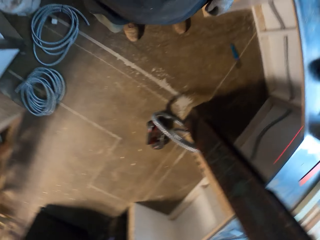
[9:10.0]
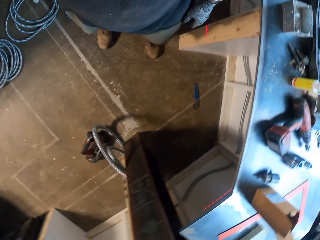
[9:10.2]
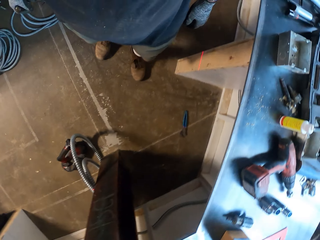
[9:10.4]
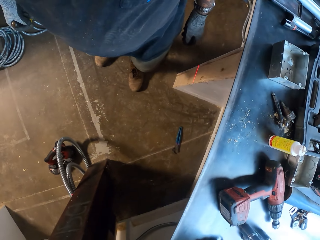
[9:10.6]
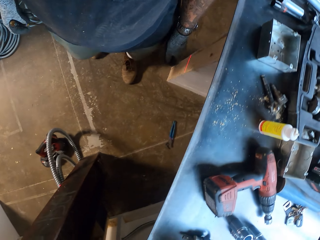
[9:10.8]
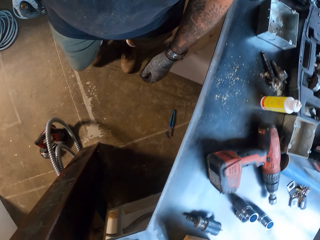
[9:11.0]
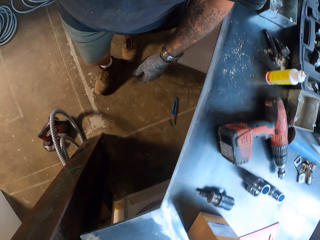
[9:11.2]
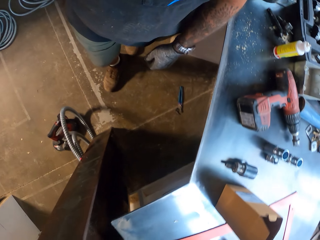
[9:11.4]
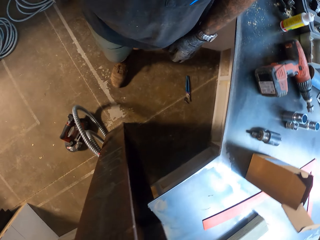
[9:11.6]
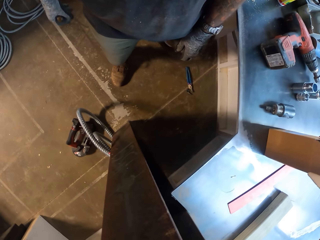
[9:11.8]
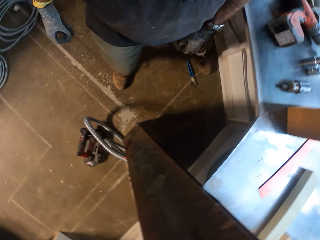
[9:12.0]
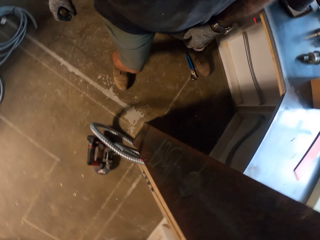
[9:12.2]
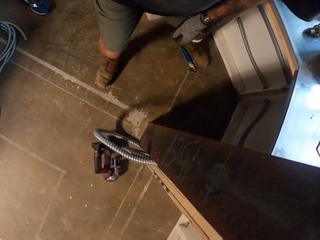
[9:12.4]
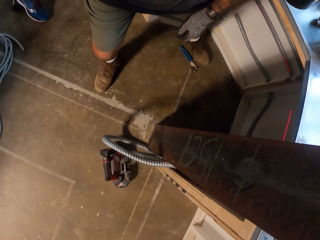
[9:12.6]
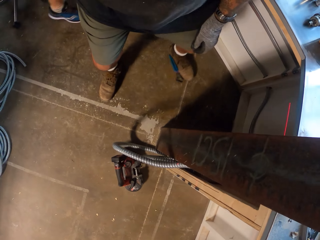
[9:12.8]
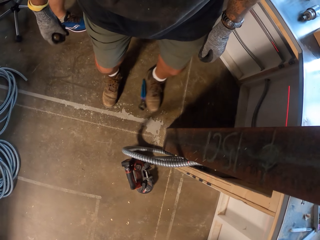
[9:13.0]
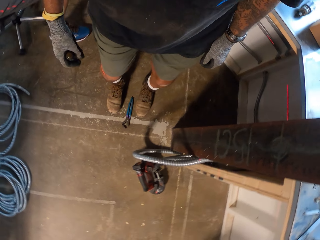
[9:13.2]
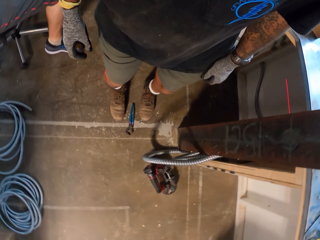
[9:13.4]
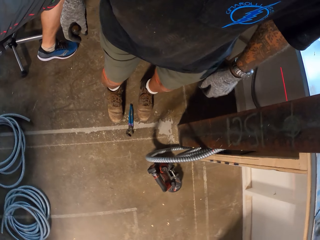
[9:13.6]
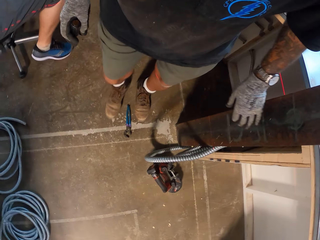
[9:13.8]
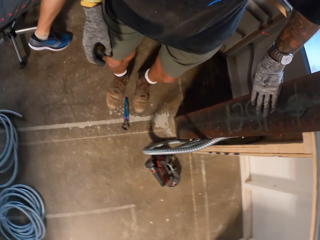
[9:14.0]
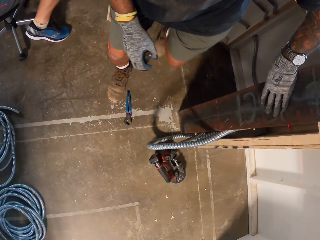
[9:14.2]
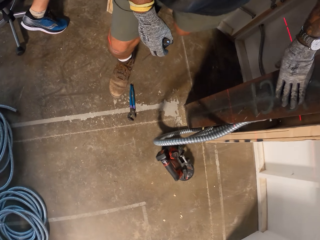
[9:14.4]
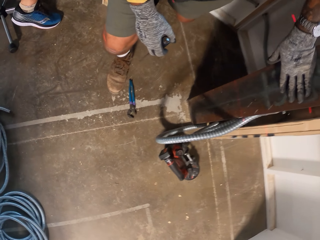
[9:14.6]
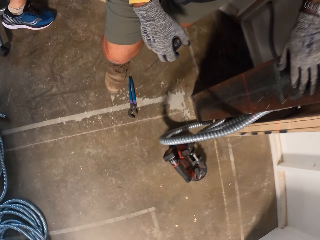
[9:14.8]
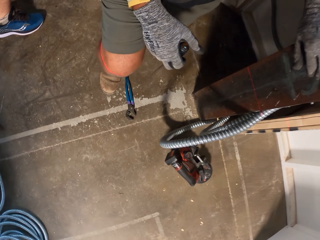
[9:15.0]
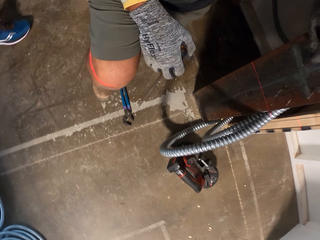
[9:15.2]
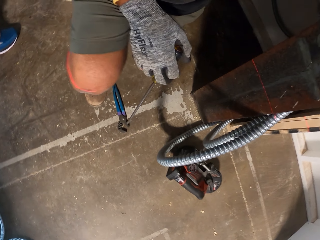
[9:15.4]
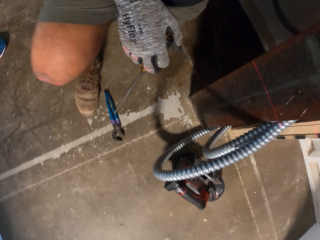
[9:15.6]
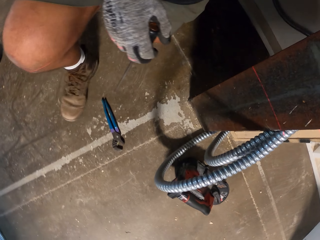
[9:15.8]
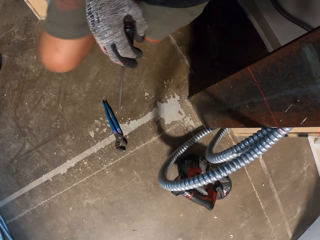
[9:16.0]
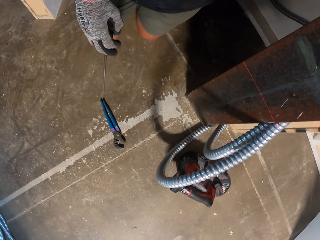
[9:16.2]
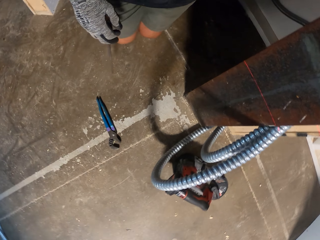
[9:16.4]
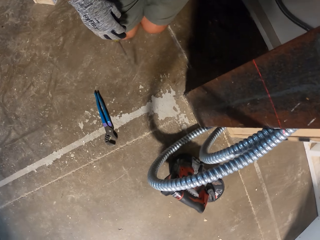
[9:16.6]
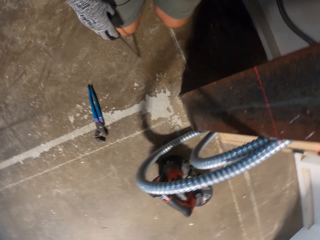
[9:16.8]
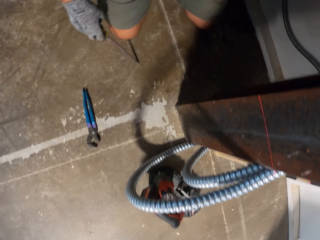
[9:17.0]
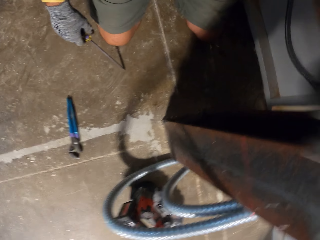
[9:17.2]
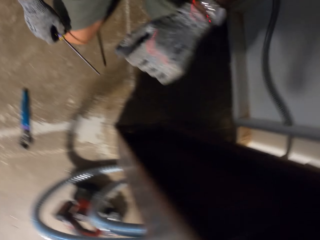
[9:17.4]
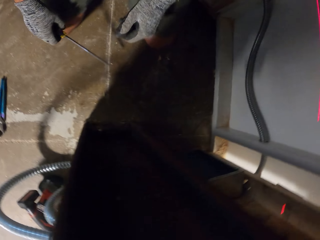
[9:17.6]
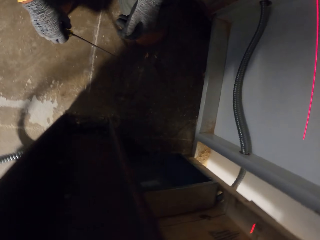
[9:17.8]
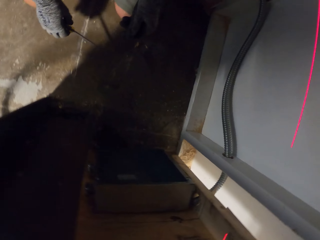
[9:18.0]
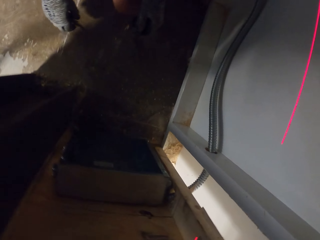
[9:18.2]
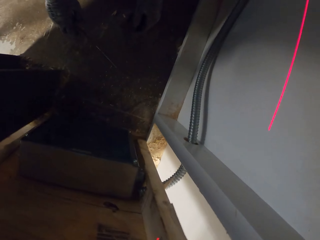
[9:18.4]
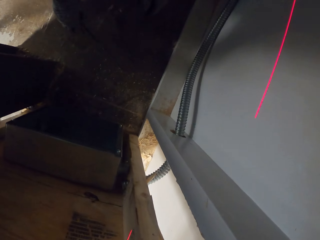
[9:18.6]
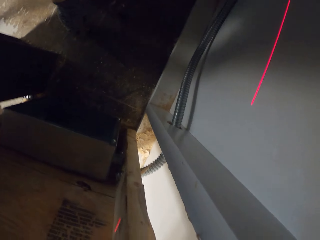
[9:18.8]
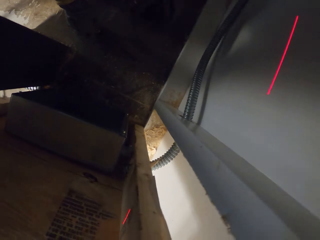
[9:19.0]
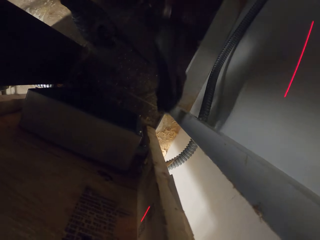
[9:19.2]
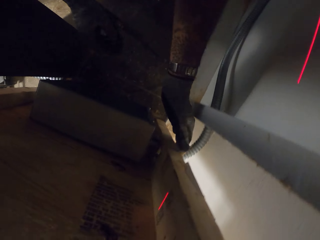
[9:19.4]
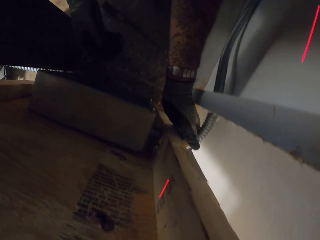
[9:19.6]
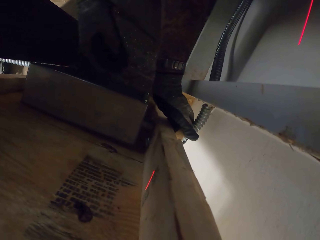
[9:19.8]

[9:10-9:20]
The camera wearer kicks a spanner on the floor. They pull pliers on the floor with the left foot. They kneel on the floor. They kneel on the floor again.

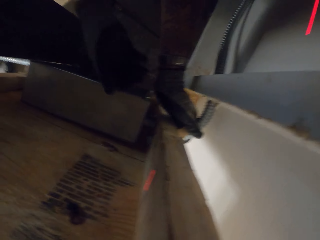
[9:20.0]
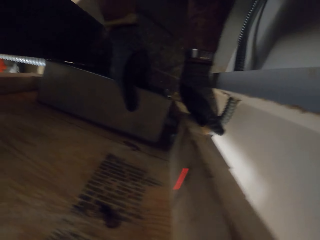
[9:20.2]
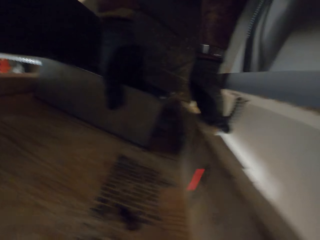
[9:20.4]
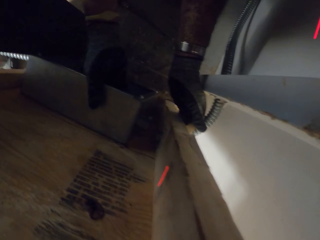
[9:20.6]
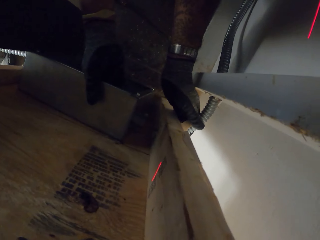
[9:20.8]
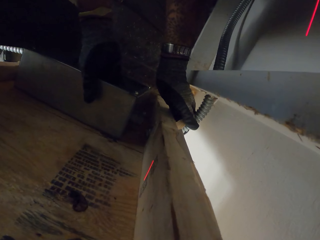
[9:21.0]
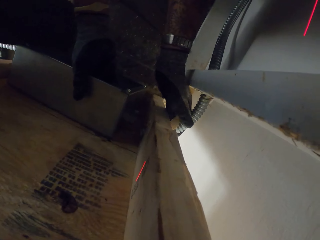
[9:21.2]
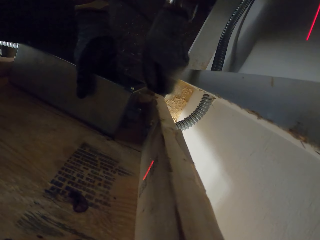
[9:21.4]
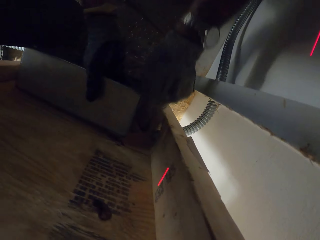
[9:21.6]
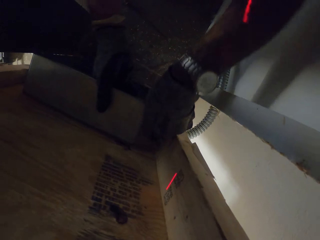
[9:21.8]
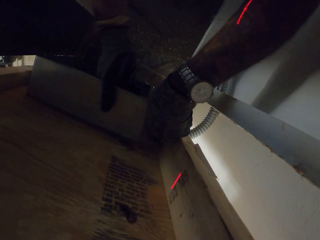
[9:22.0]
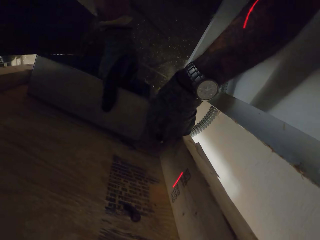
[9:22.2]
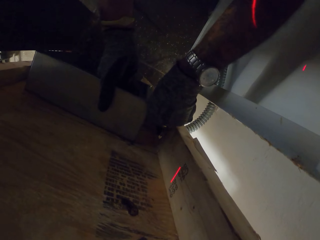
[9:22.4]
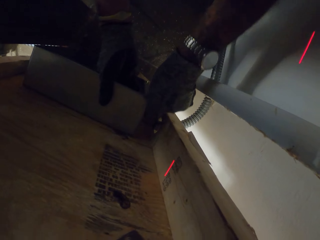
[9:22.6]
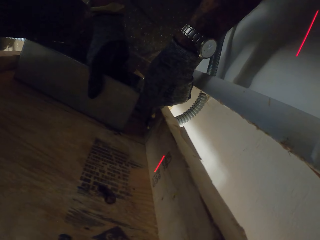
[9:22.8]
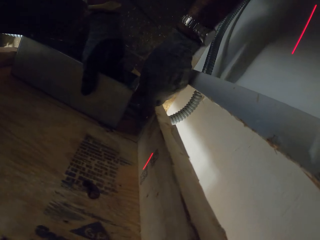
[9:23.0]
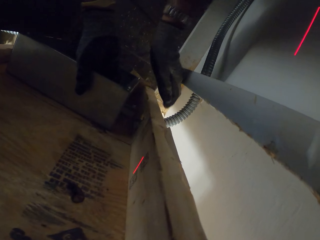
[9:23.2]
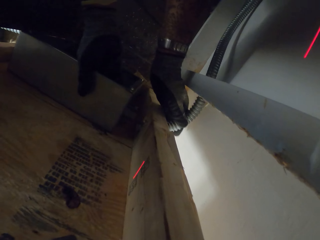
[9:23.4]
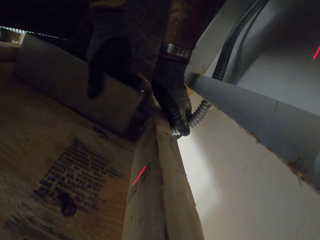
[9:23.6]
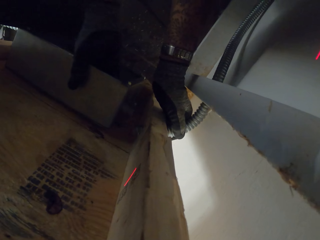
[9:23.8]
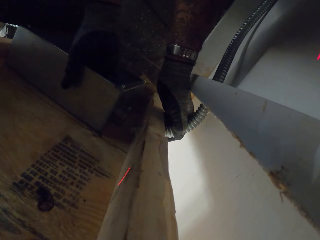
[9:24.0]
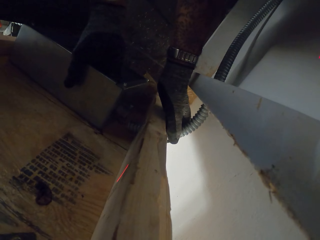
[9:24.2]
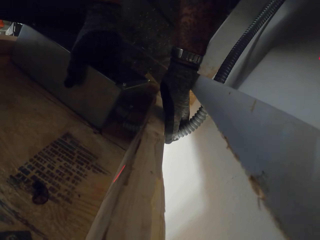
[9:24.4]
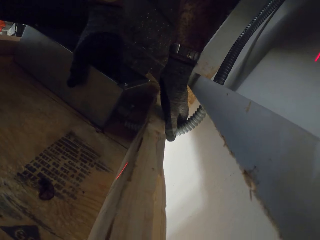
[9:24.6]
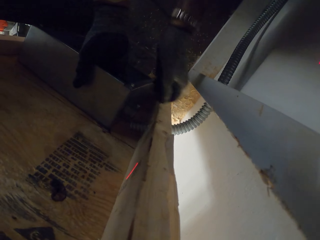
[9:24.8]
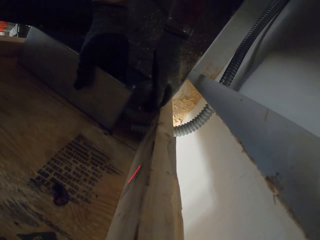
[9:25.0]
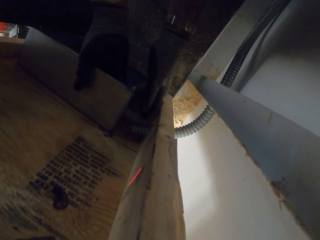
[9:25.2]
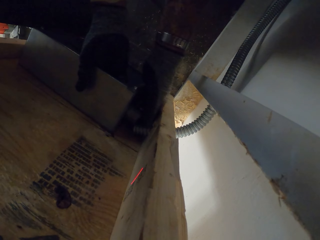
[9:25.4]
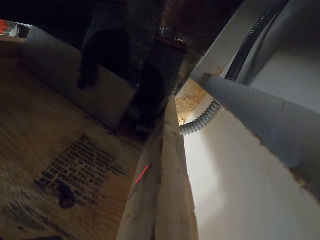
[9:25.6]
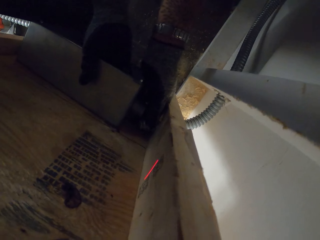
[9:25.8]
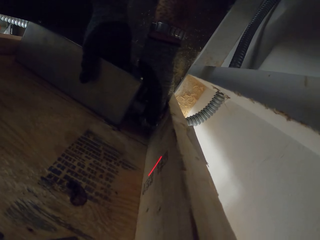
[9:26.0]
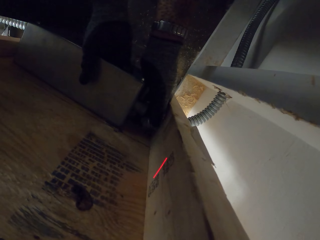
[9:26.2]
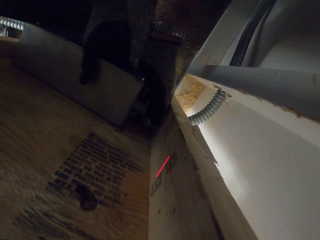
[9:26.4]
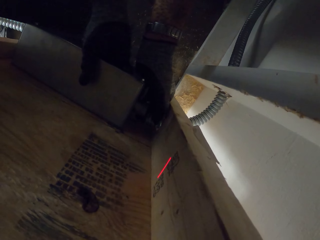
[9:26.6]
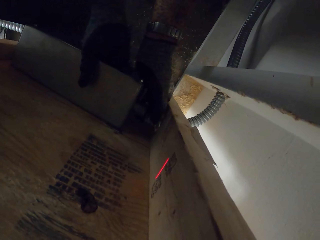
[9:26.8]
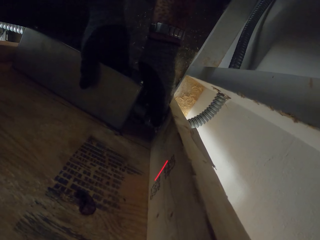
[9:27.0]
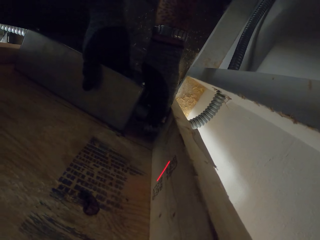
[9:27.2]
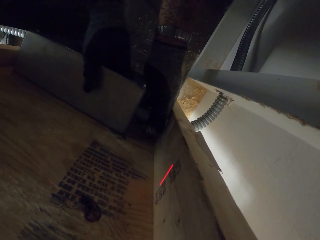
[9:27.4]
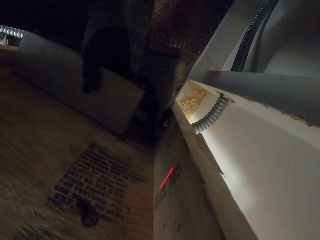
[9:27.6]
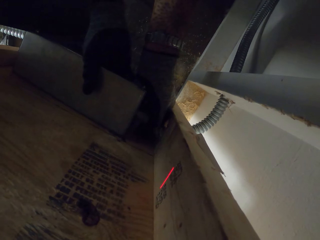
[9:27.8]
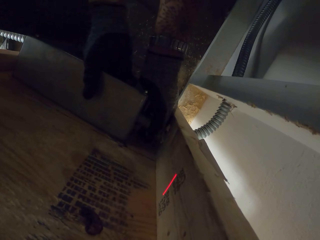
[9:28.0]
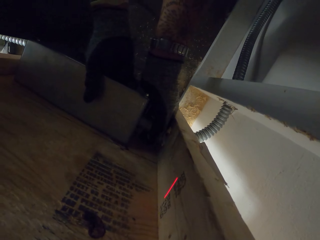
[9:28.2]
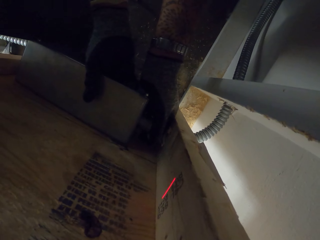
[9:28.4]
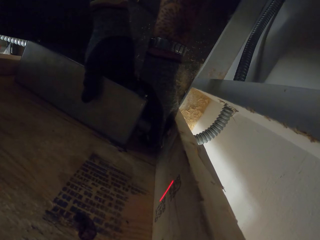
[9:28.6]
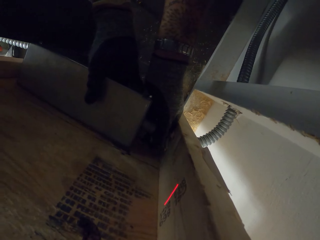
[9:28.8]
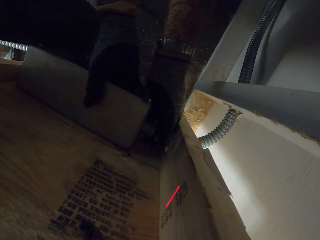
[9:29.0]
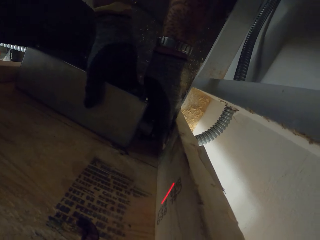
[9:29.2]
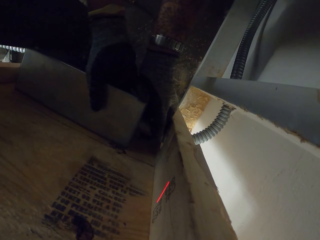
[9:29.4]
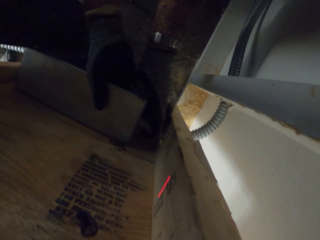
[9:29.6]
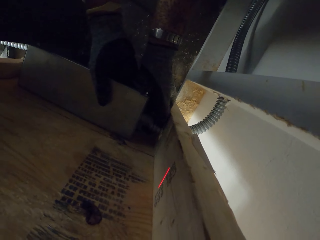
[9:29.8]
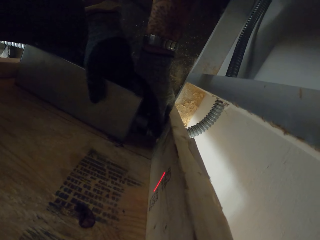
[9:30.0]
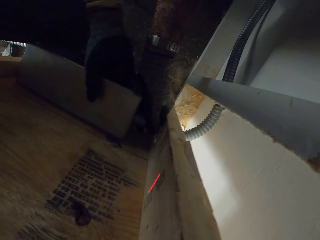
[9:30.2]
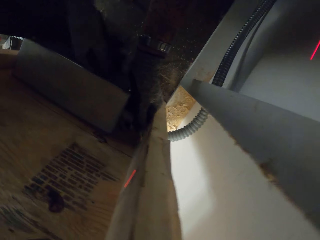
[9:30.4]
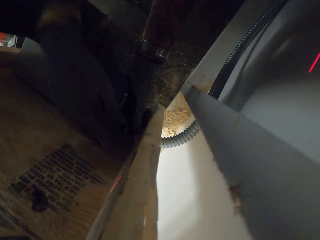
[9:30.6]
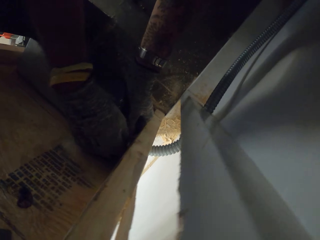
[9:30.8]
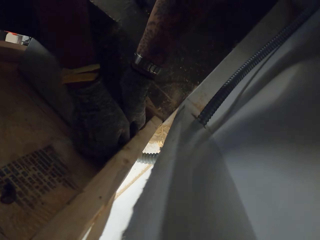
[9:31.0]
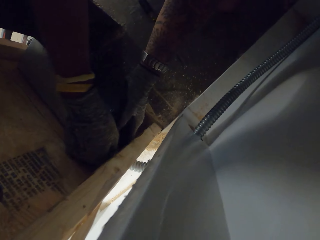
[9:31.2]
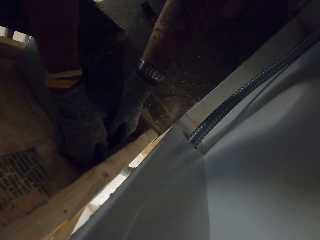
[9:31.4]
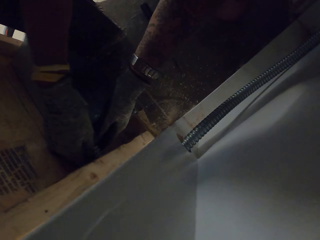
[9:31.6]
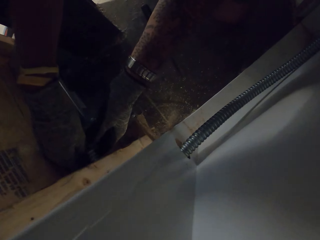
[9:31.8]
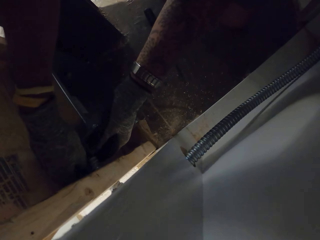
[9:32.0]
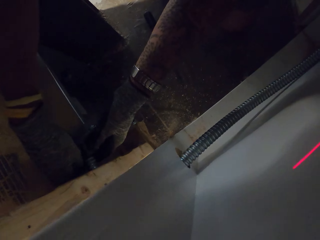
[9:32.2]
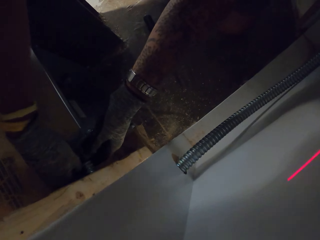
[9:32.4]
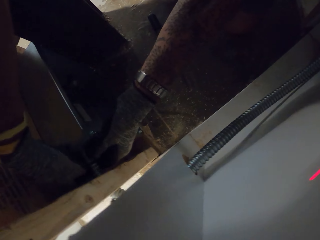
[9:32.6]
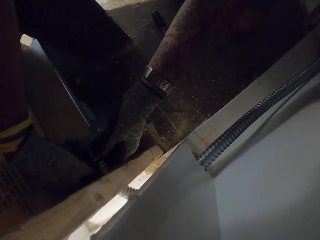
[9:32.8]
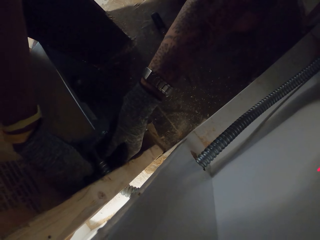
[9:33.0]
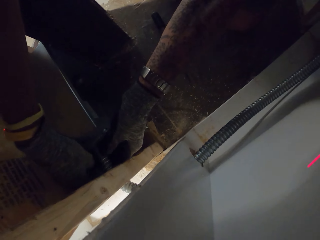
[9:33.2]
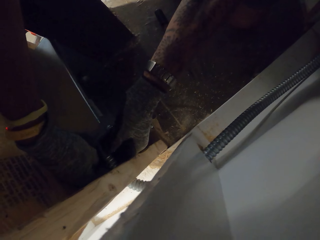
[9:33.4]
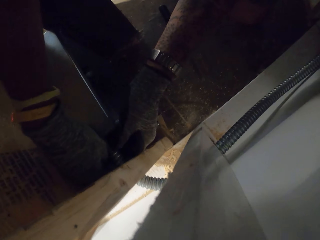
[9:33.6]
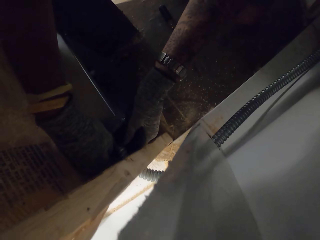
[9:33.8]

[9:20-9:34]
The camera wearer lifts the metal box. They hold the pipe with the left hand. They fix the metal box and the pipe. They adjust the box. They hold the pipe. They move the metal box towards the wall. They try to fix the box.
